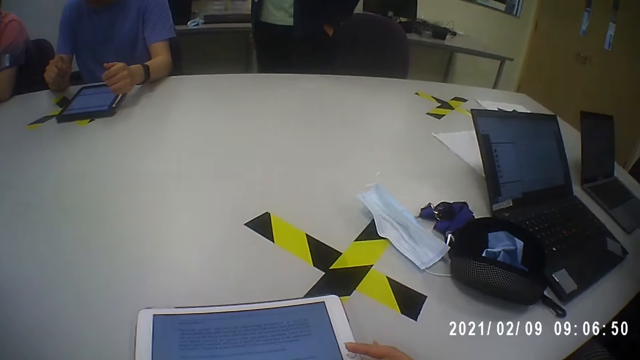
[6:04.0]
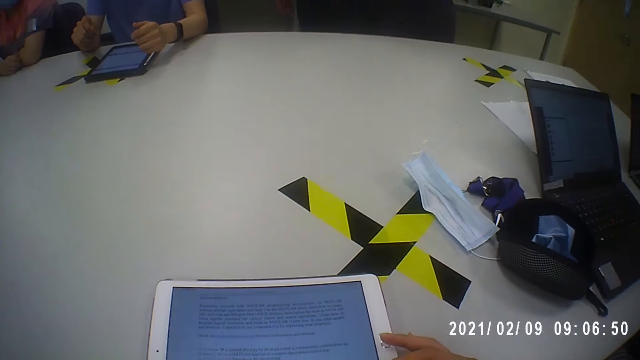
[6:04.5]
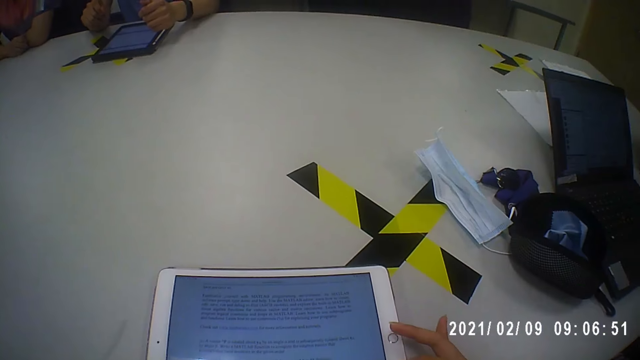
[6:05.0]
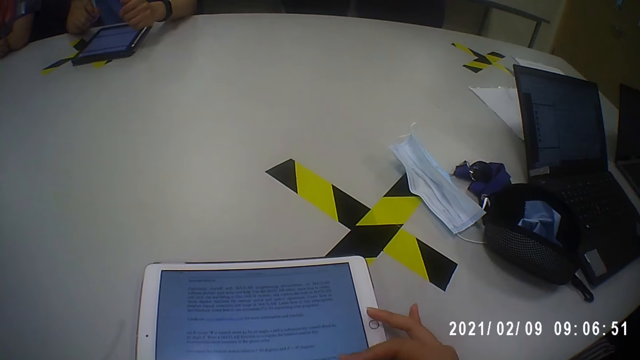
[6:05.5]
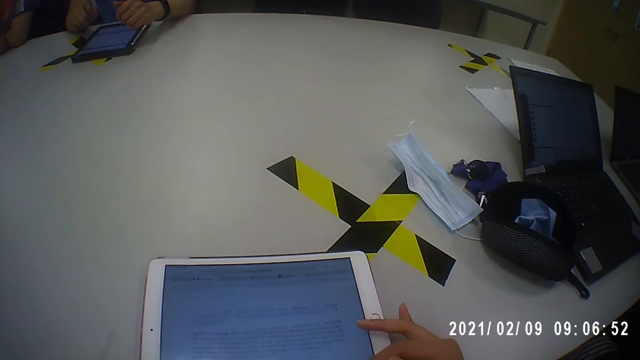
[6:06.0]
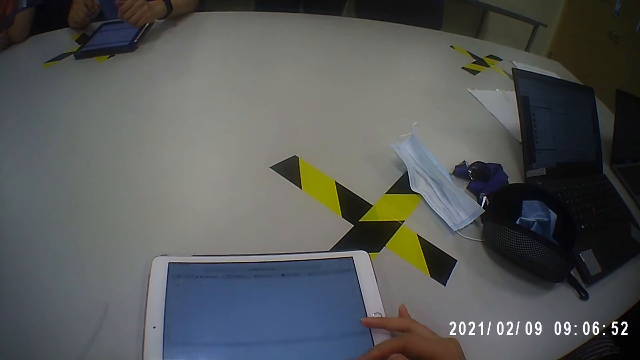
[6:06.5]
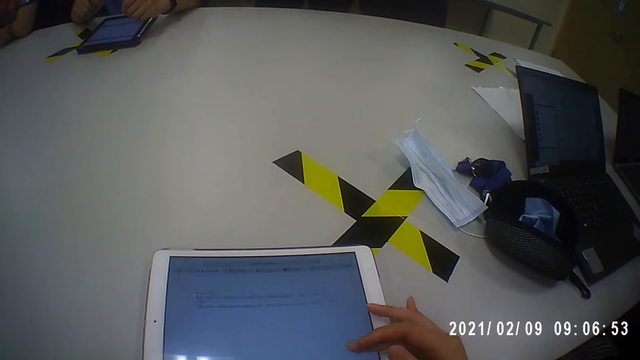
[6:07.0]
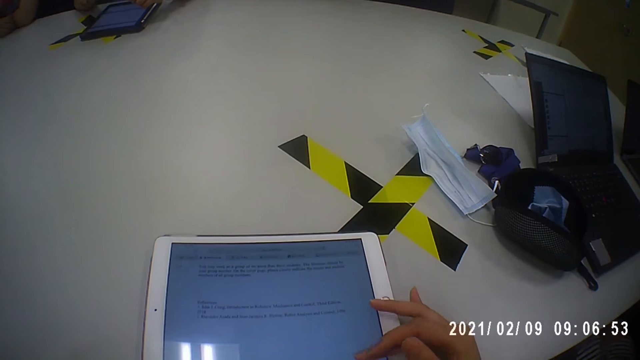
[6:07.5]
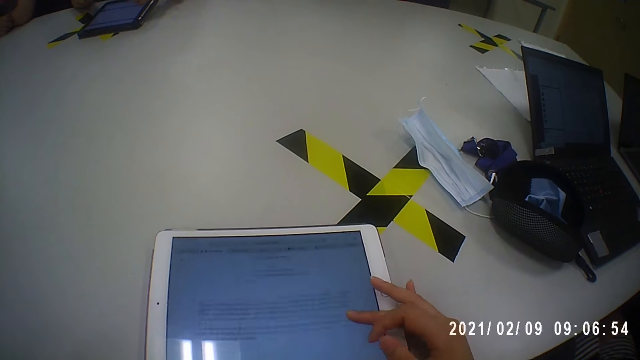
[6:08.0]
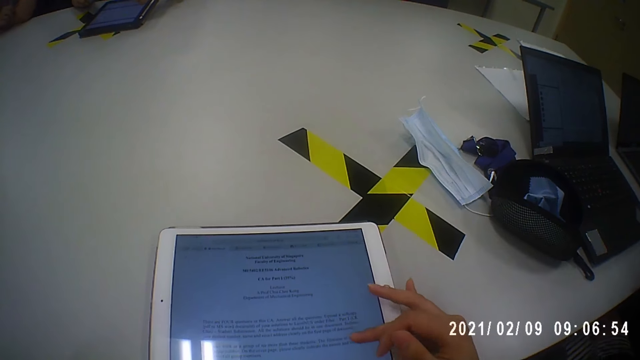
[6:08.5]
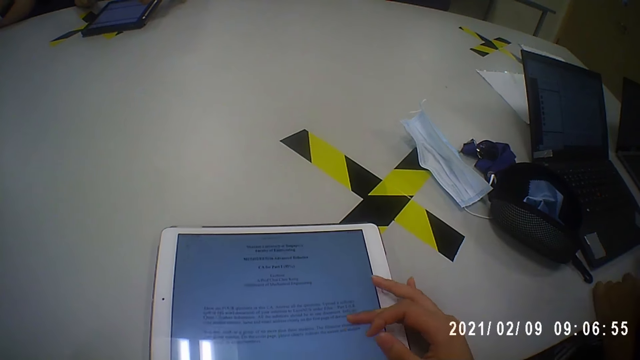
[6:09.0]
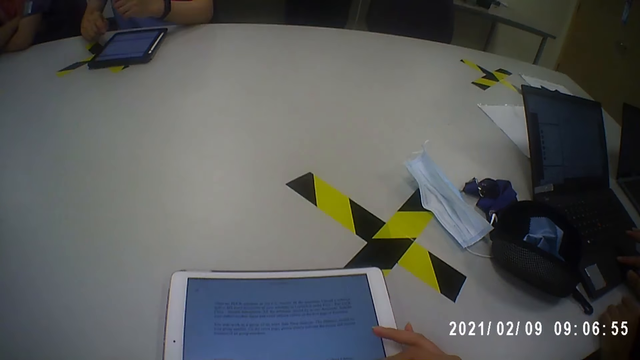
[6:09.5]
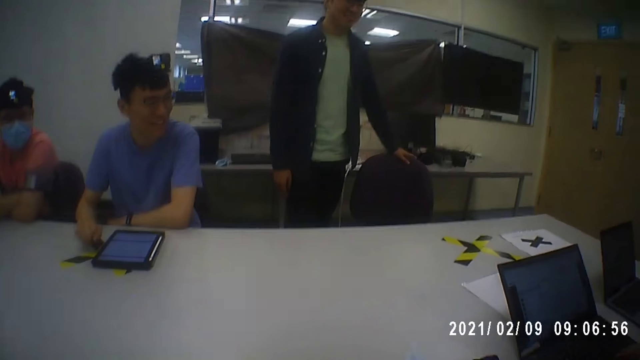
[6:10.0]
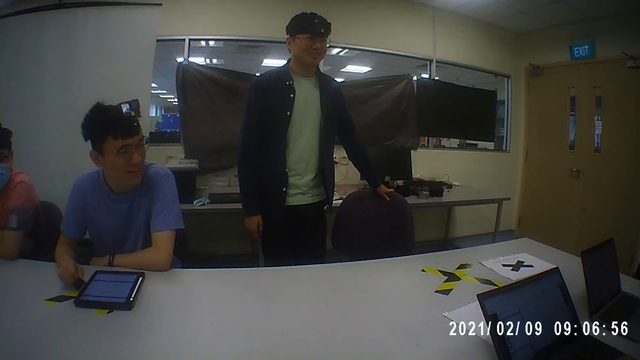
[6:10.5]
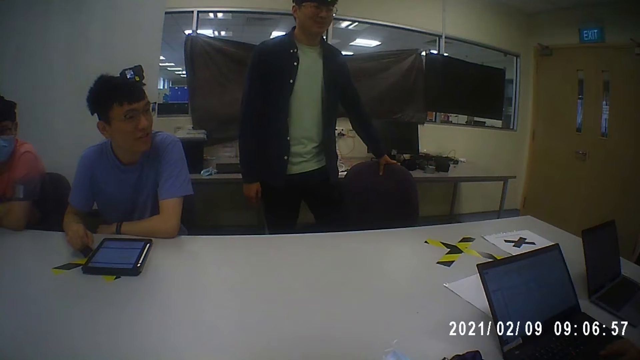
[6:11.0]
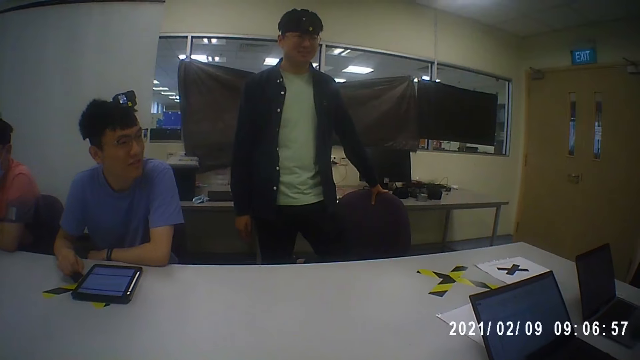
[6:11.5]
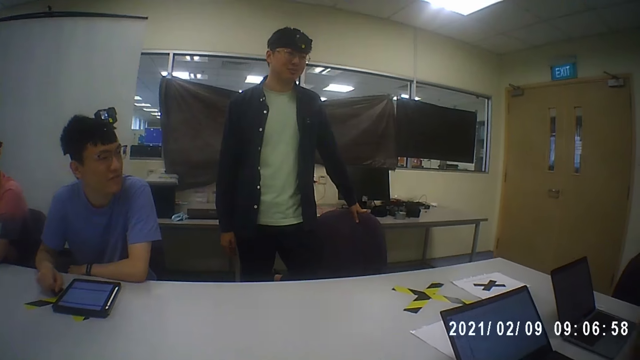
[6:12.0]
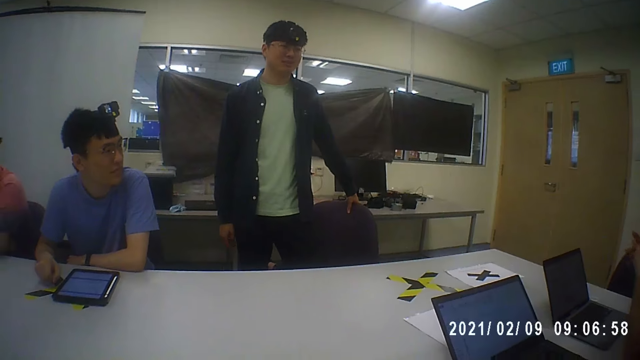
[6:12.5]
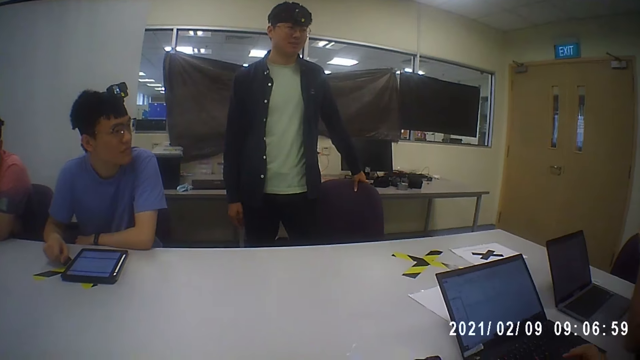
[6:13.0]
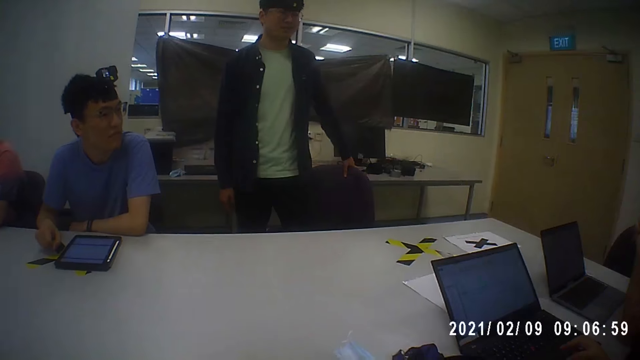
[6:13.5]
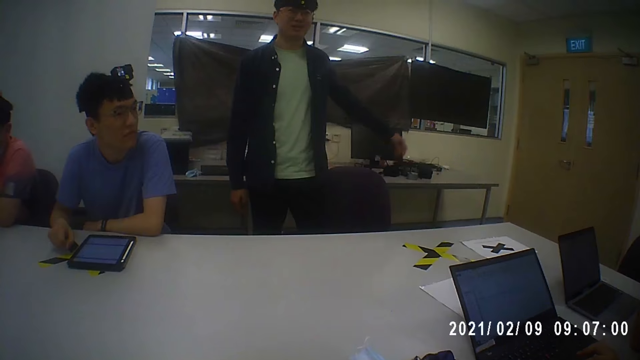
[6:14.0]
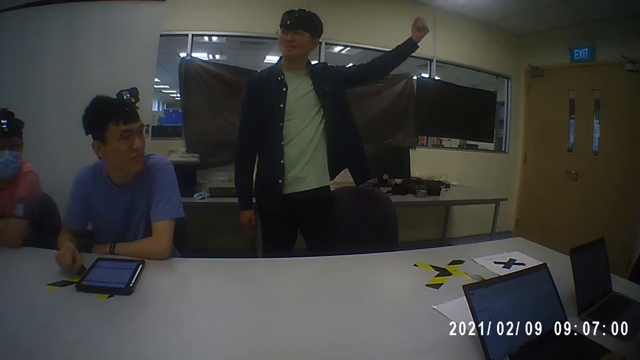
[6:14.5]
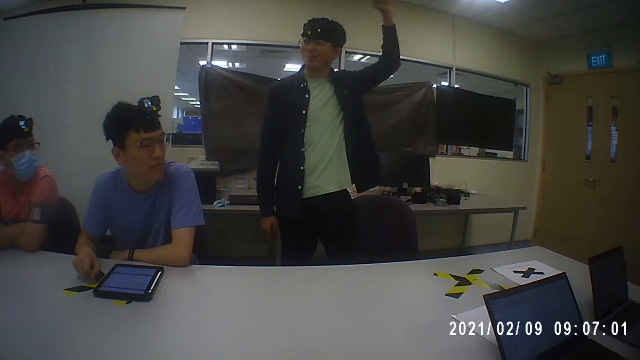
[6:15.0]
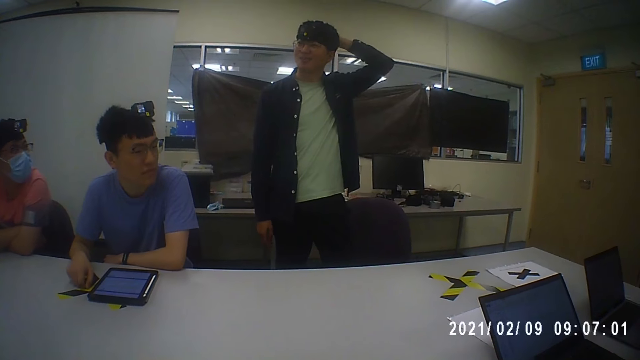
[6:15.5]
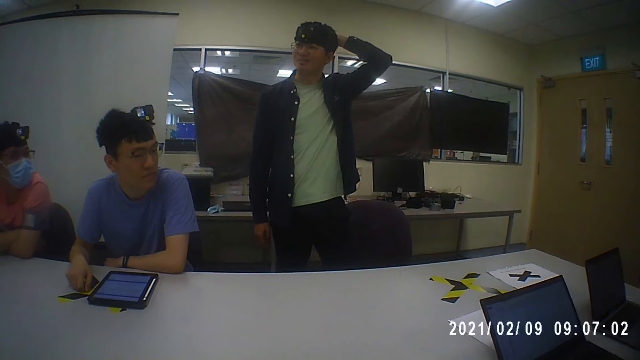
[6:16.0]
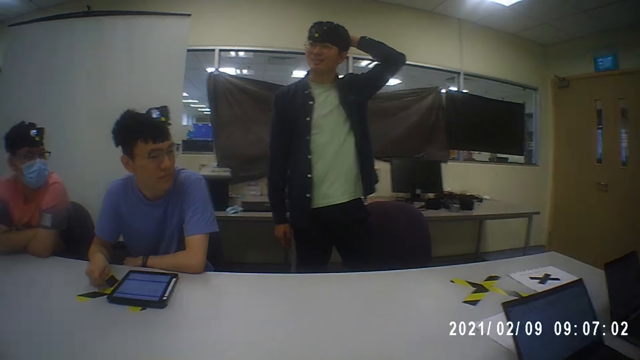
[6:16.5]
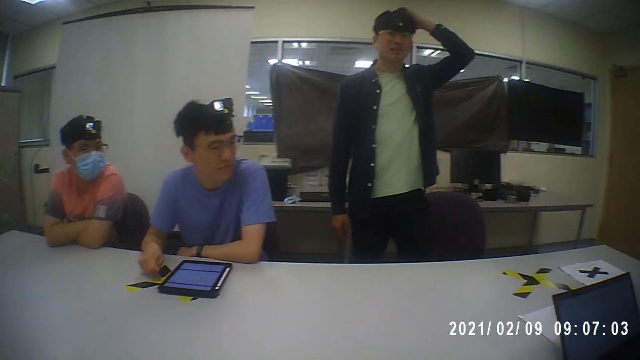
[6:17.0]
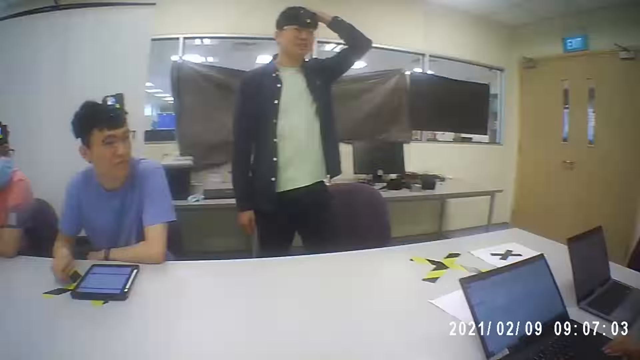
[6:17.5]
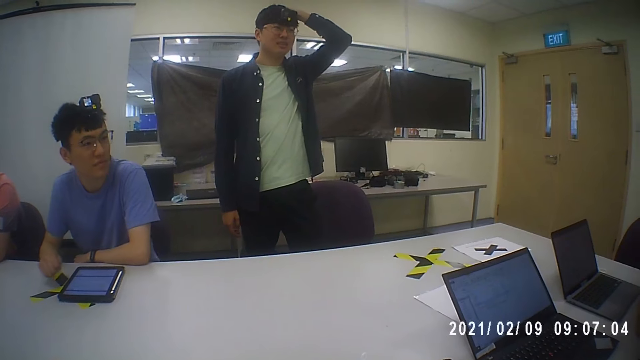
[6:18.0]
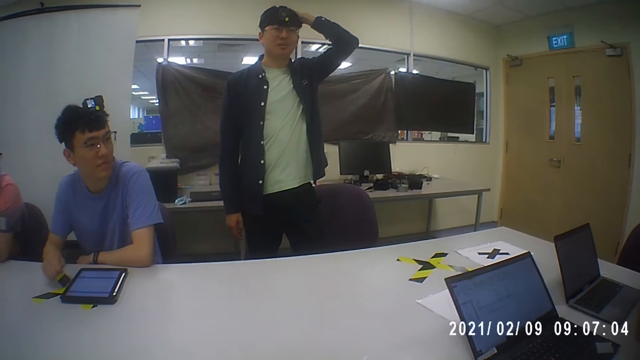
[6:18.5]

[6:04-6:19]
The camera wearer operates the tablet. A man kneels on the chair, lifts the hand and scratches the head.

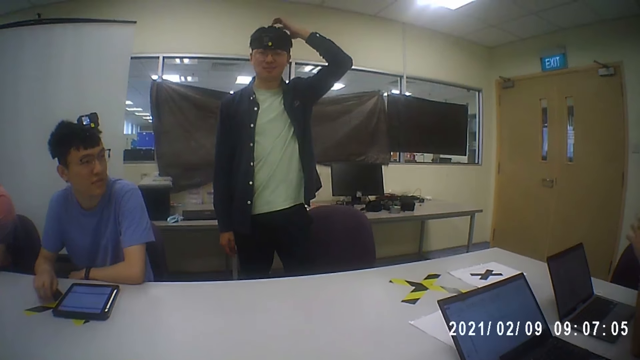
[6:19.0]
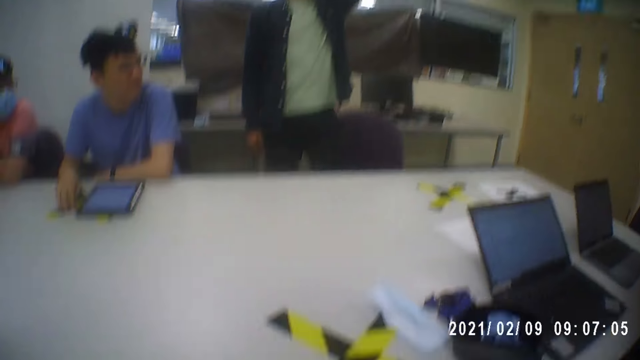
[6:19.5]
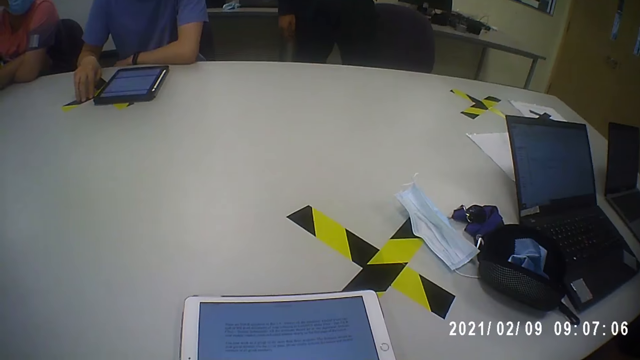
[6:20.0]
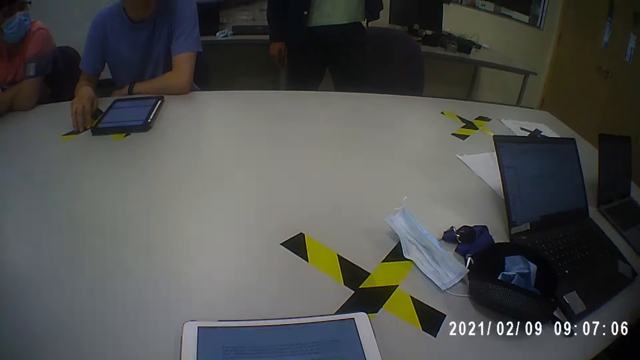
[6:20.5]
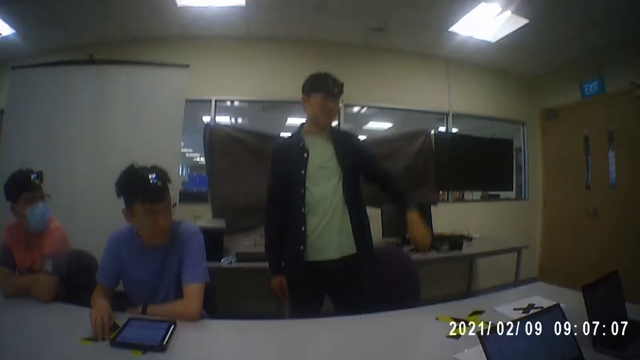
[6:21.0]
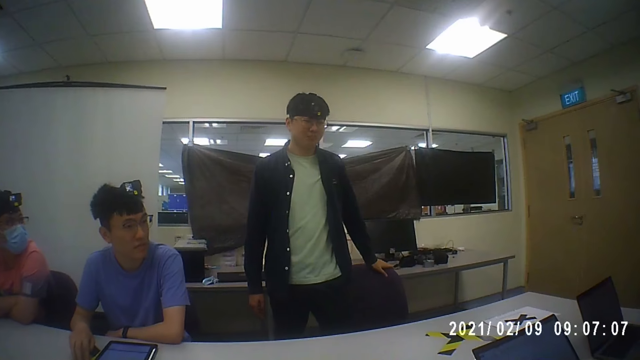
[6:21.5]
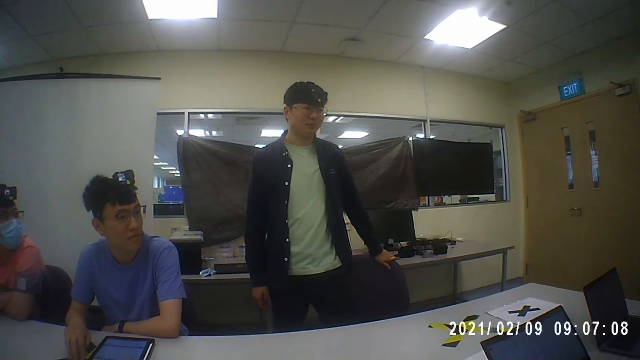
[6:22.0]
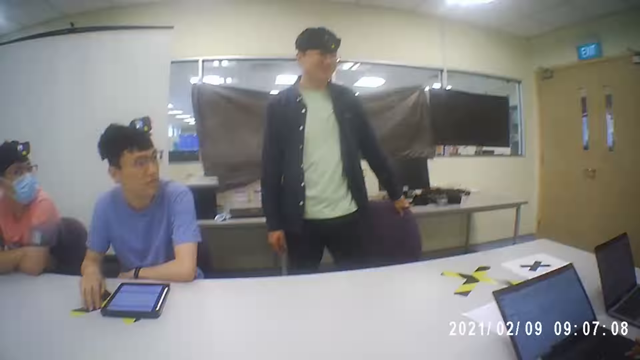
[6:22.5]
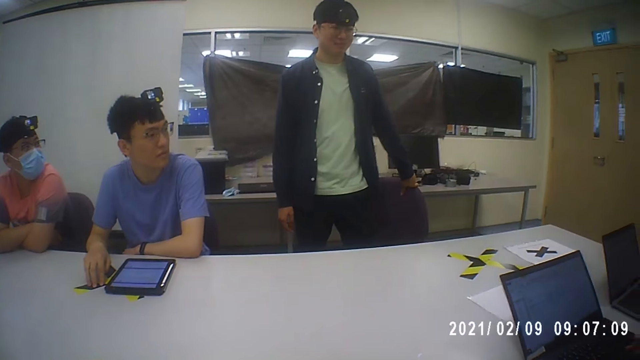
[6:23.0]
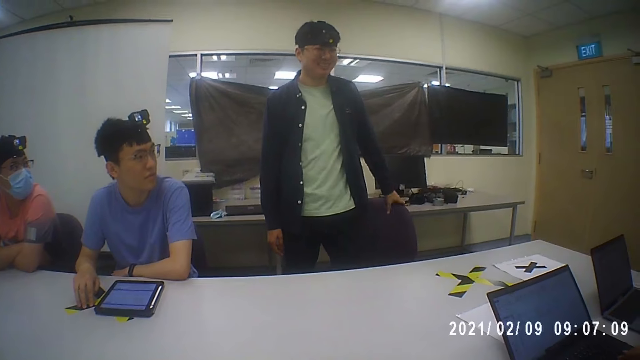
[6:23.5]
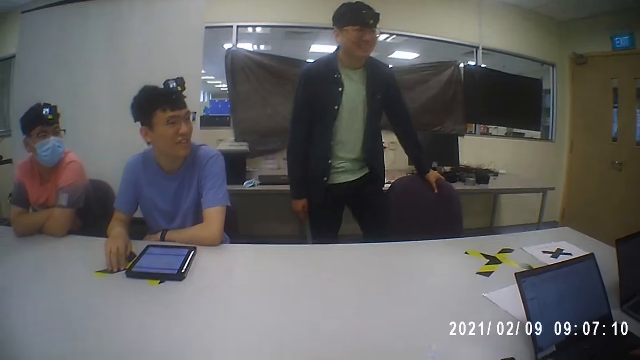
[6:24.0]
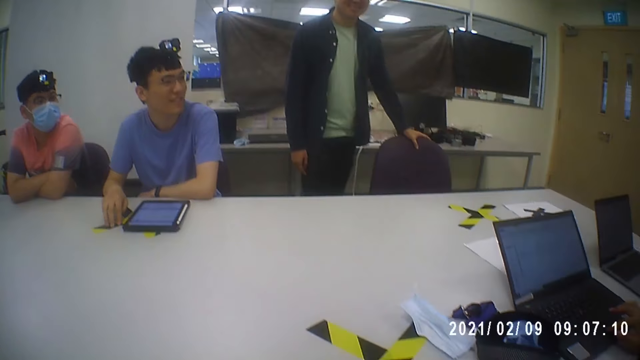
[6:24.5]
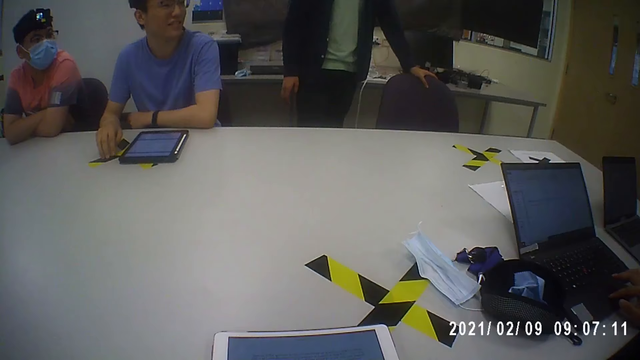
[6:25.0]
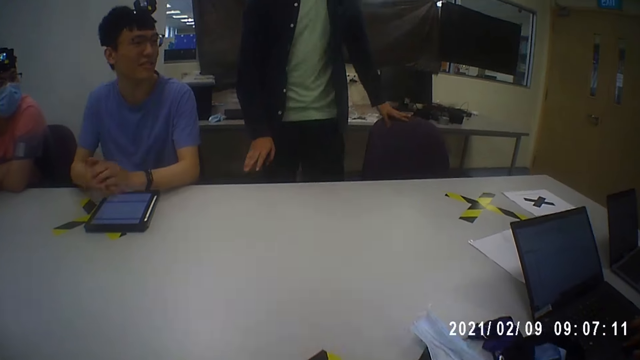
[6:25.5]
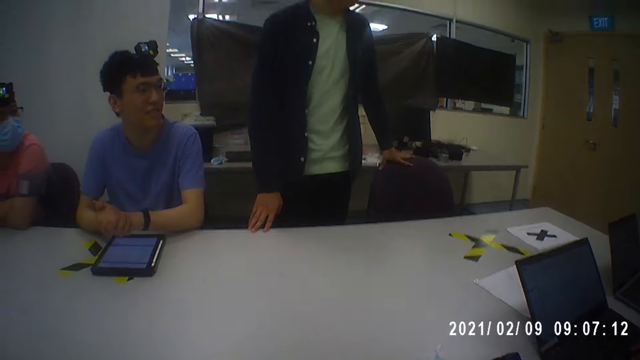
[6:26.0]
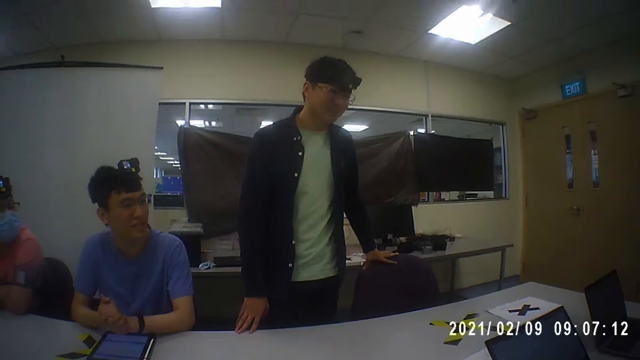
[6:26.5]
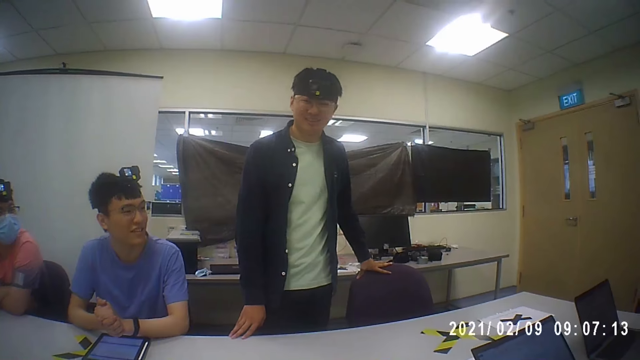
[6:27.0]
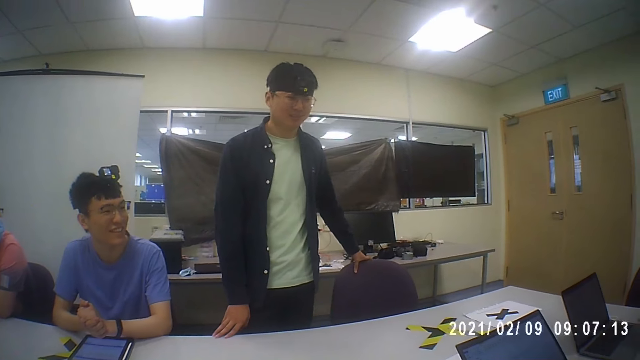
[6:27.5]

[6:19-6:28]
The camera wearer looks around the room.
